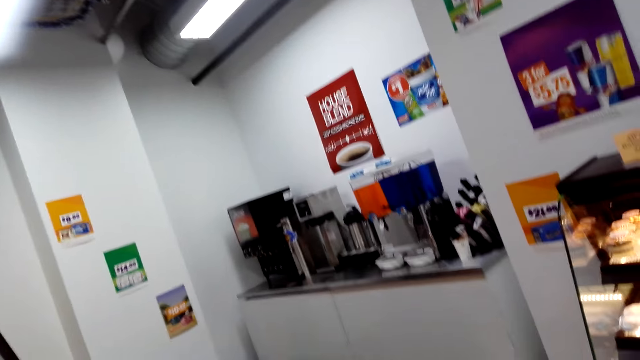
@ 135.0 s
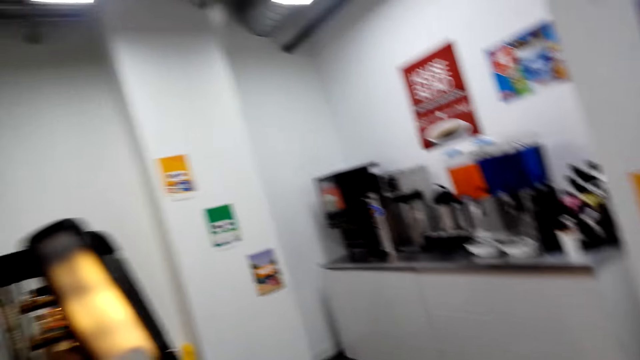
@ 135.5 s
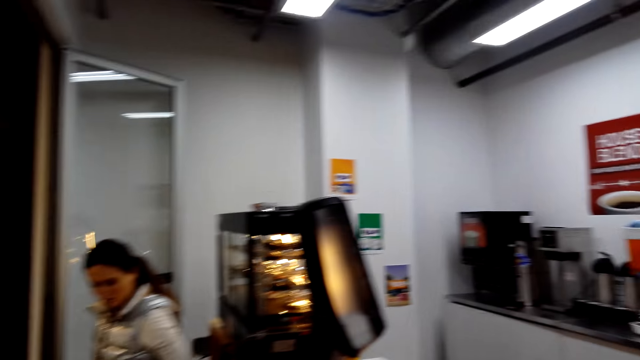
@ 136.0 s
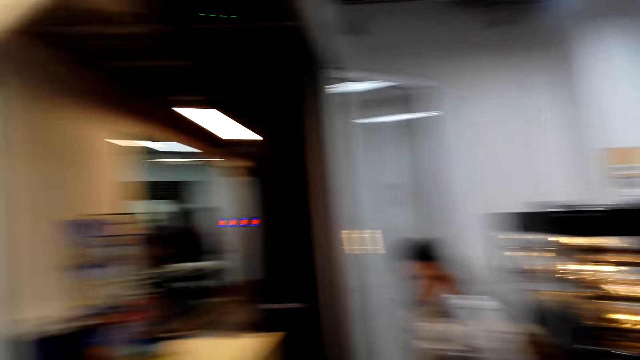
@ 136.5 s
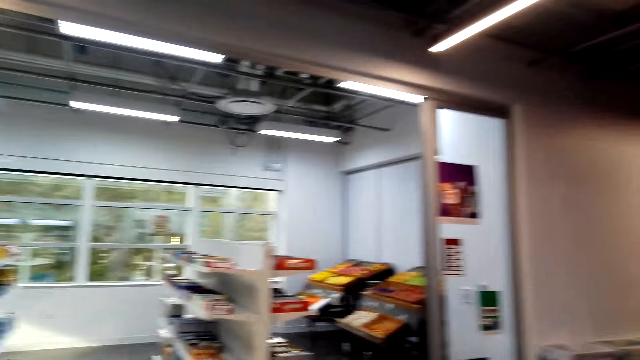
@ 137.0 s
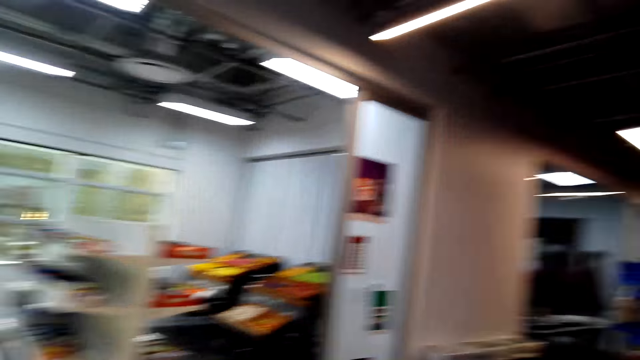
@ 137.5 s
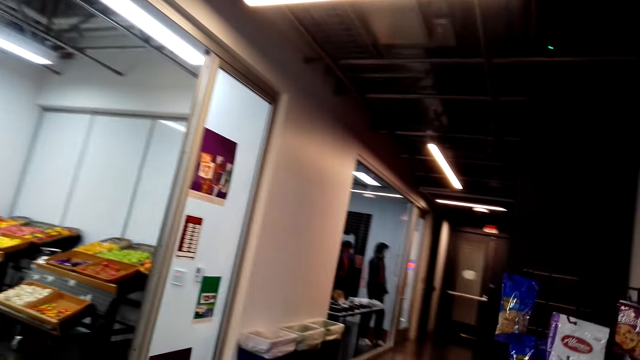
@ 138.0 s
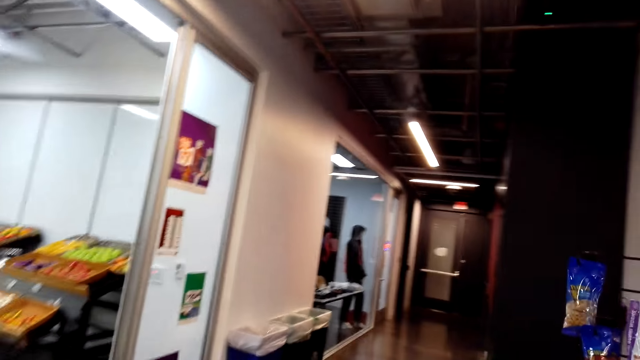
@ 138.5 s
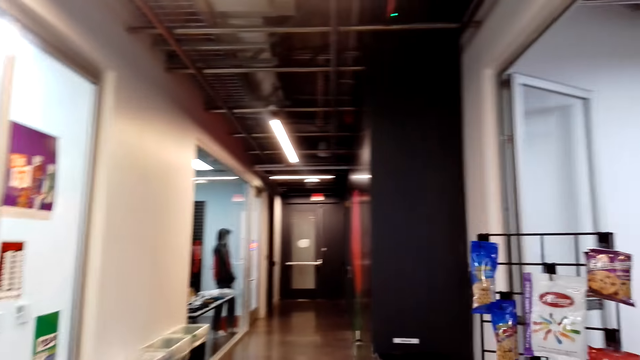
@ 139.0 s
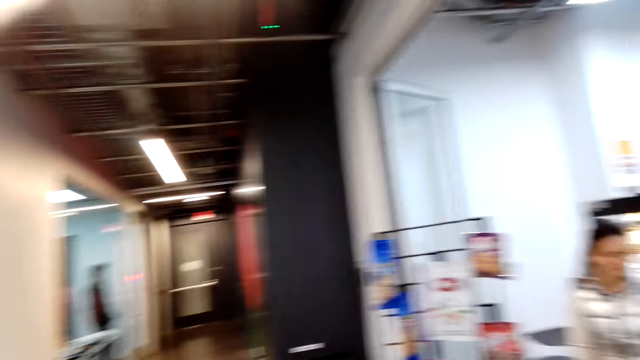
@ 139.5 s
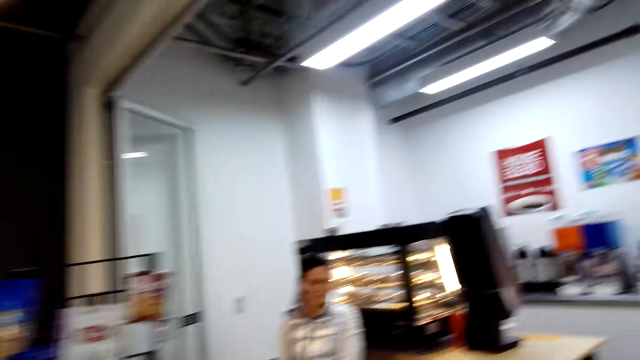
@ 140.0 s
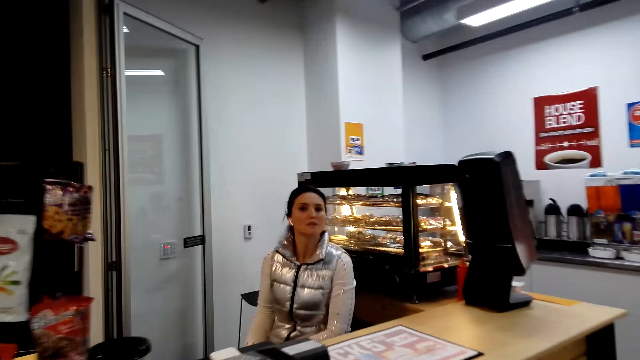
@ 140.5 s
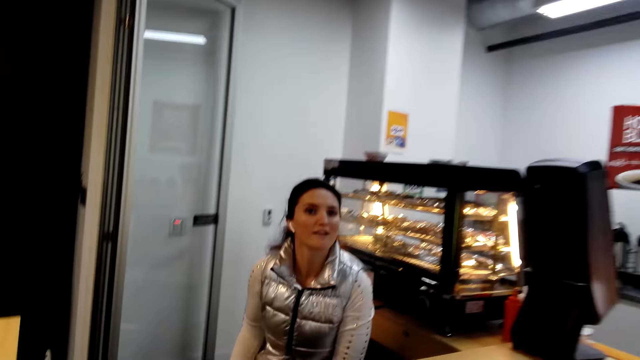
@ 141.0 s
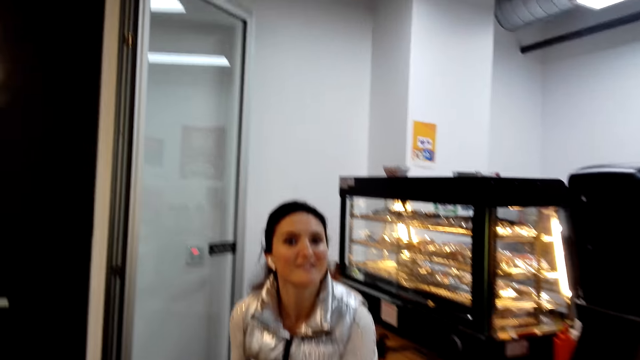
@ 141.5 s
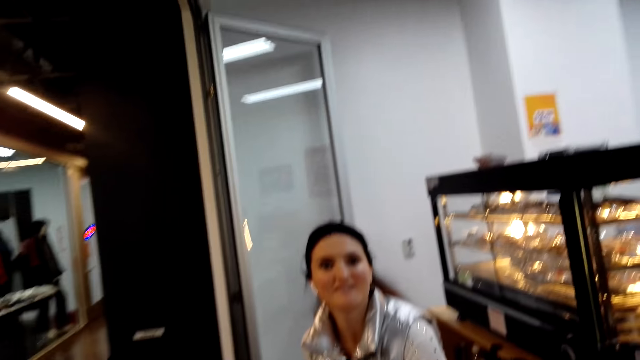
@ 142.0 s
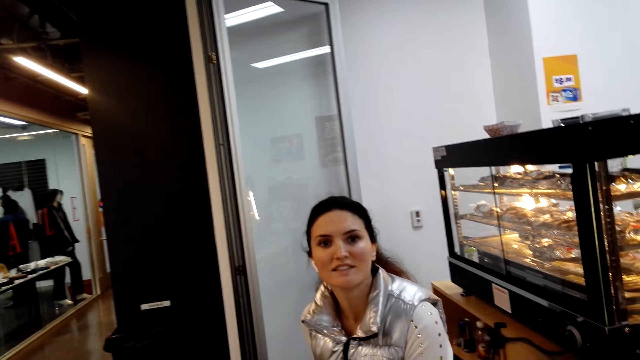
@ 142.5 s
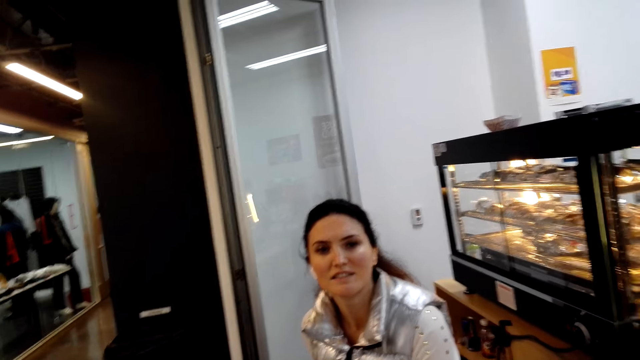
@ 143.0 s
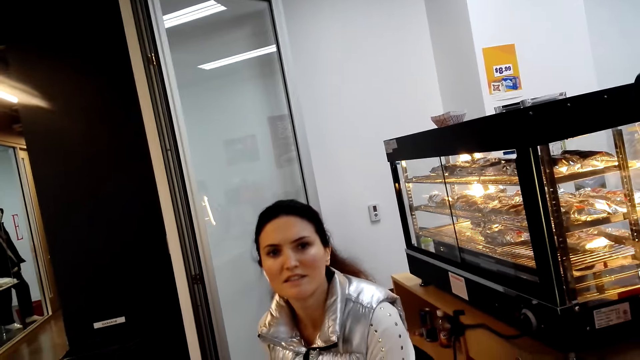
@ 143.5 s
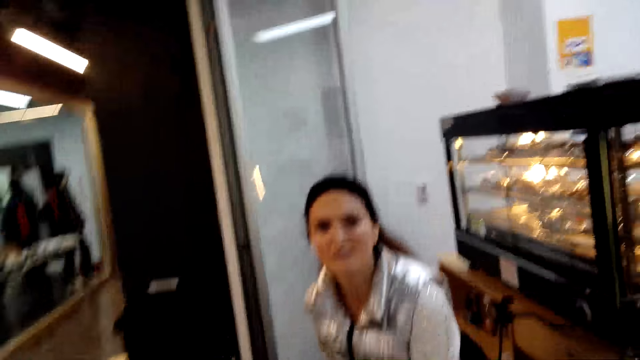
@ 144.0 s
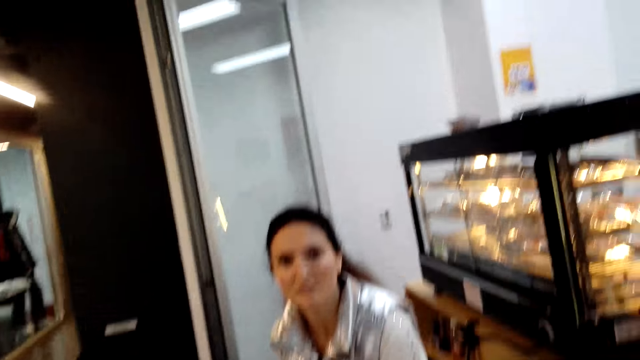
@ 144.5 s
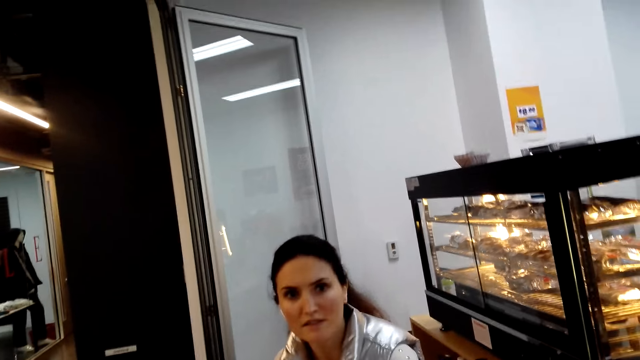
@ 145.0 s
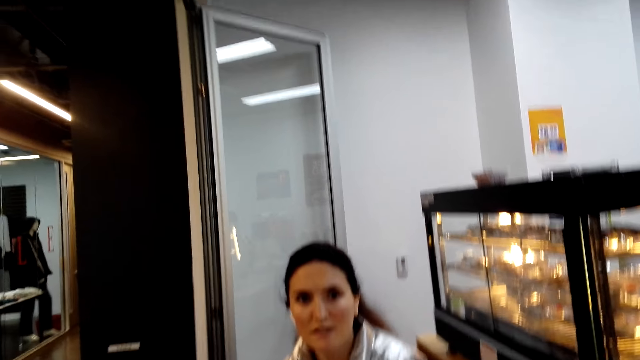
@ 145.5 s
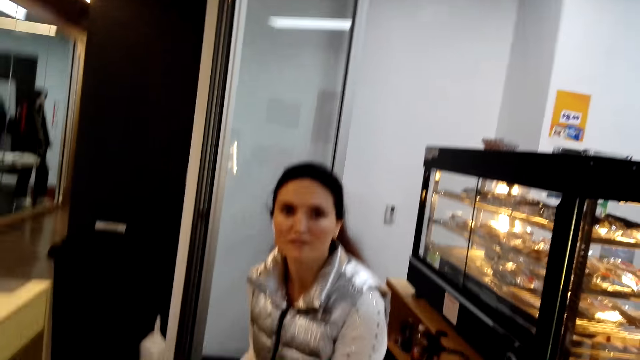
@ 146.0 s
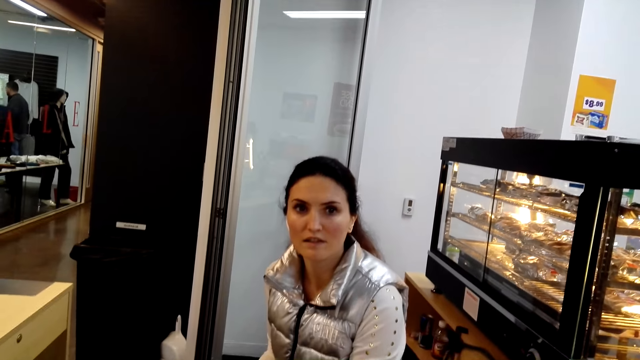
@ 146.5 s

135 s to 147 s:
The camera wearer turns to the other side. They talk to a woman. The woman talks to the camera wearer.

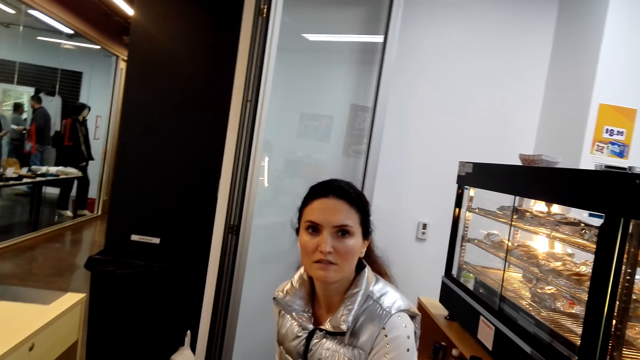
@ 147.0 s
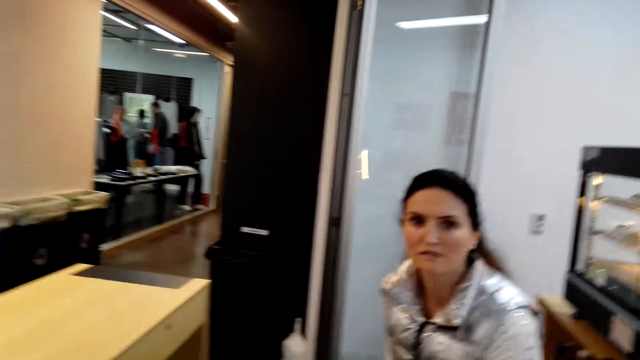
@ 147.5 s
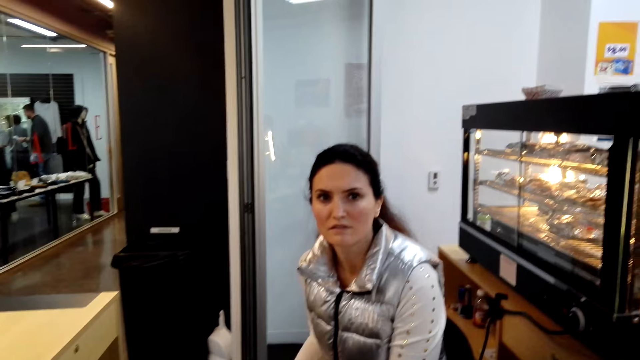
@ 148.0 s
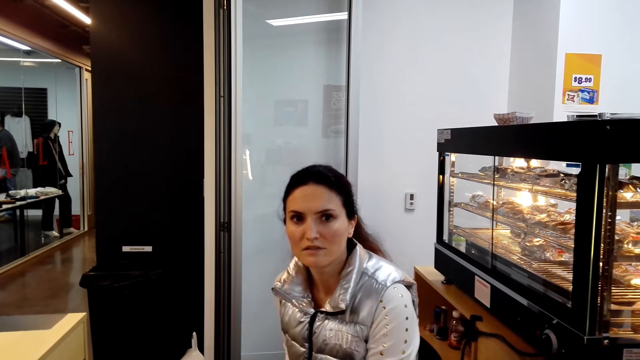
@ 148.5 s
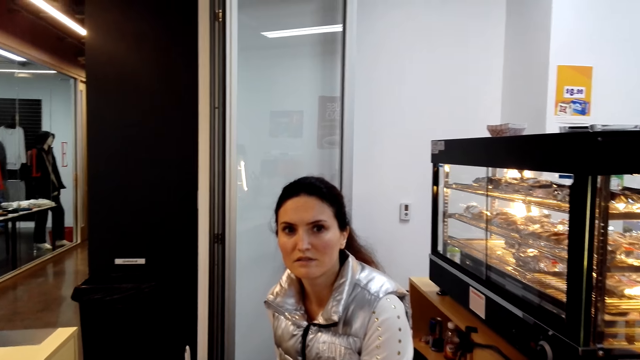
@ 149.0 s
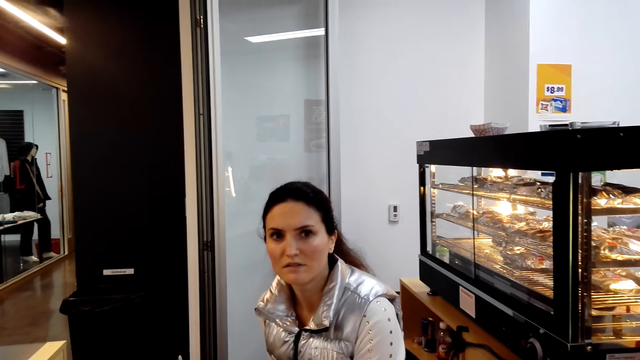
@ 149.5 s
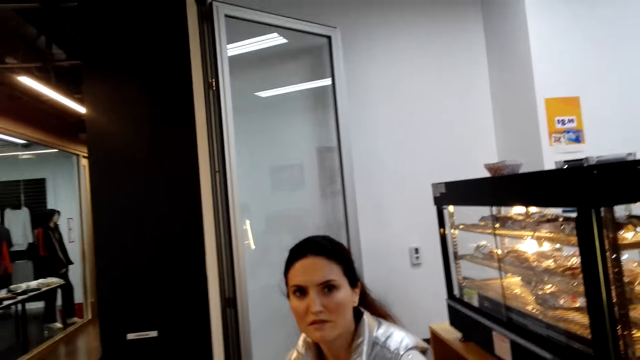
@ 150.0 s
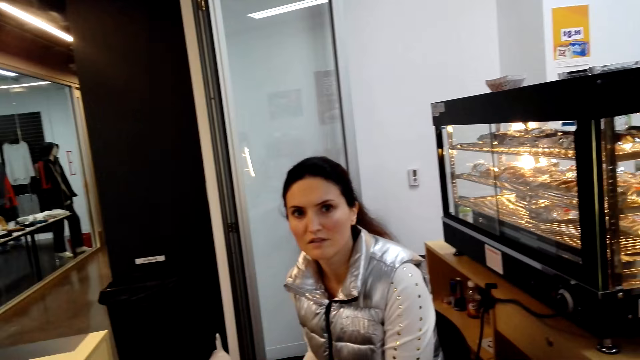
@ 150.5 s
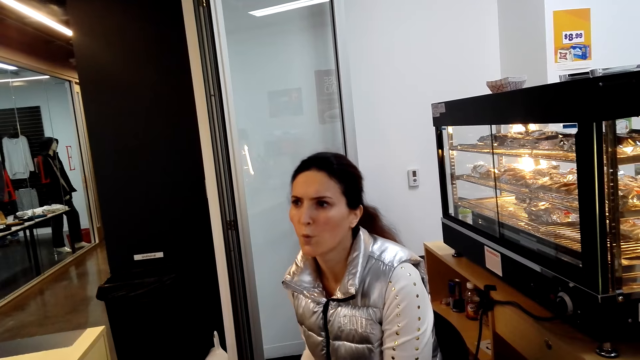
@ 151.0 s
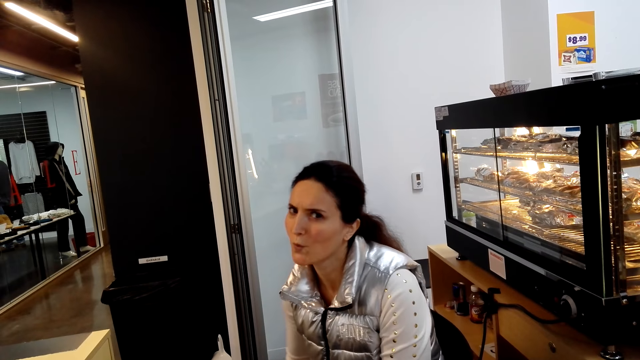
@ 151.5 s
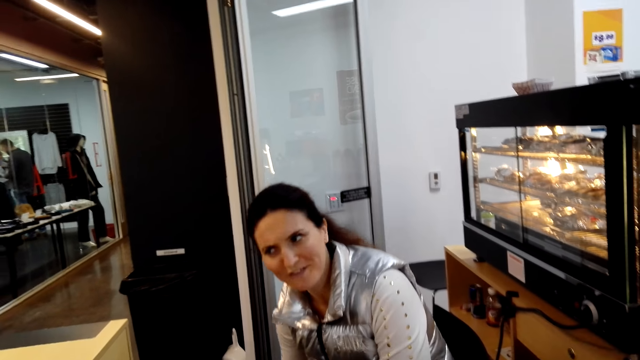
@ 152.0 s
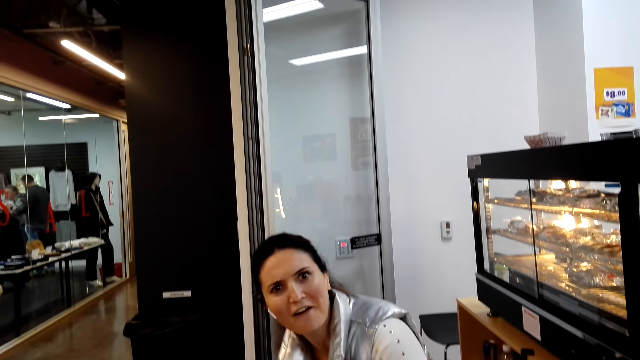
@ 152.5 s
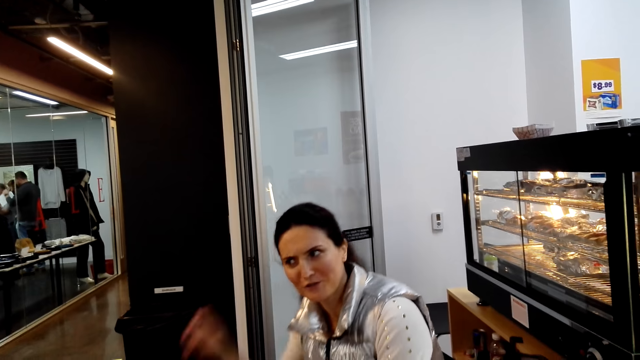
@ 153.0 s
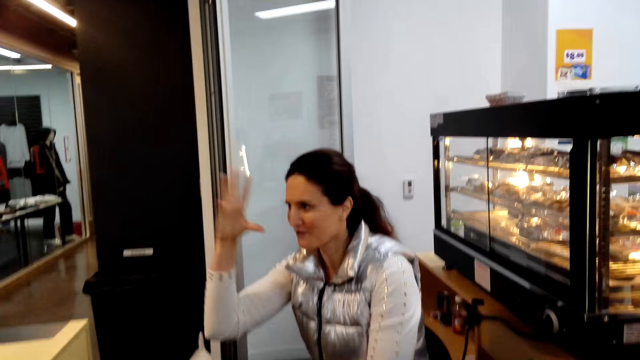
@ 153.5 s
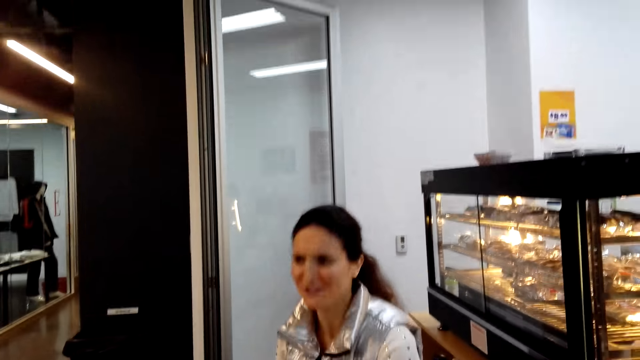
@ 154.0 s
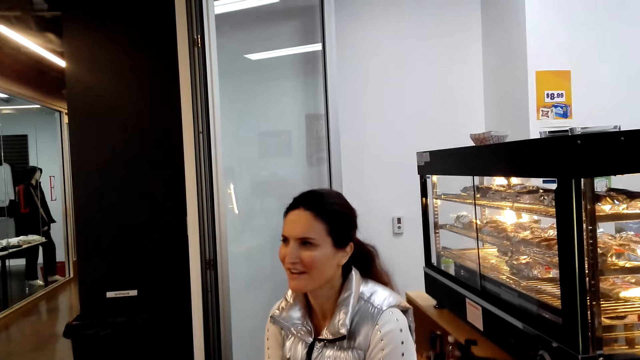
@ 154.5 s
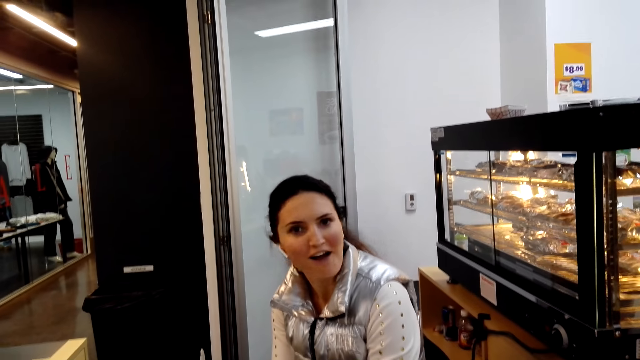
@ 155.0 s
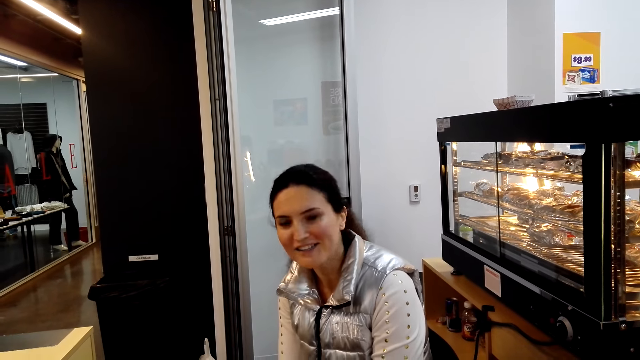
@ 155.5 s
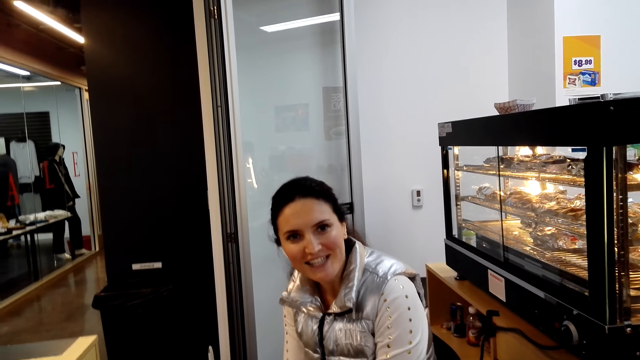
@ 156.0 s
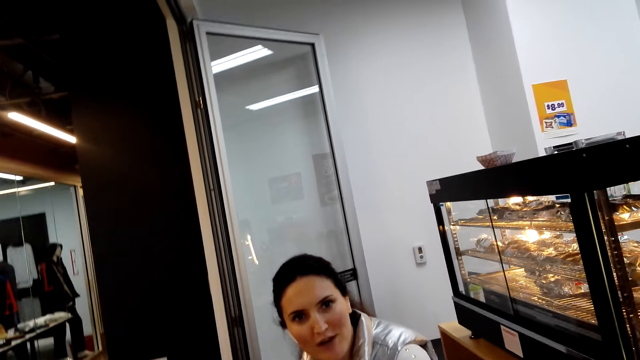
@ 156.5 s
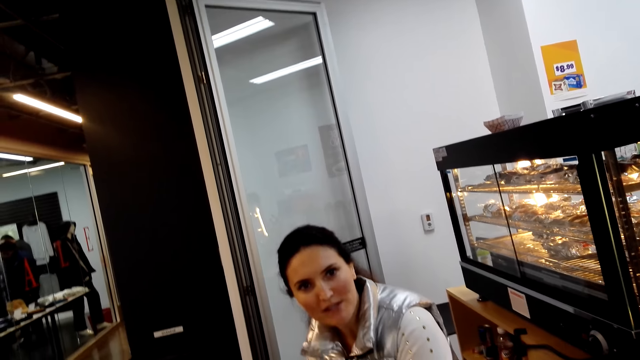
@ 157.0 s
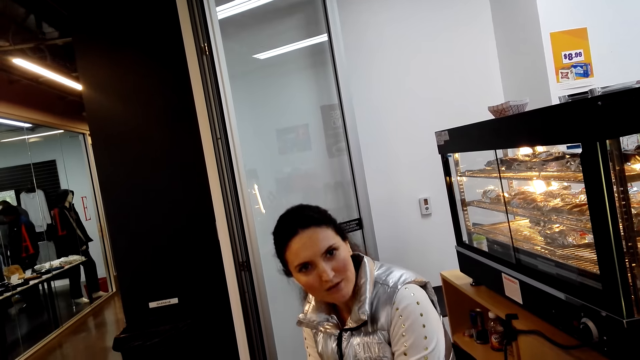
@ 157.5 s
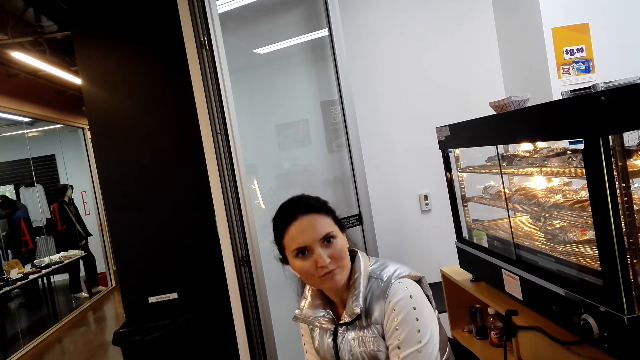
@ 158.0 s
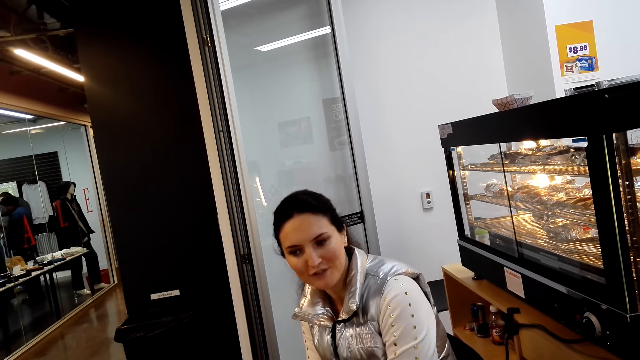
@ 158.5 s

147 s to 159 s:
The woman talks with the camera wearer and gestures with her hand.
